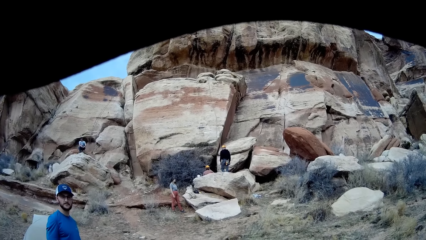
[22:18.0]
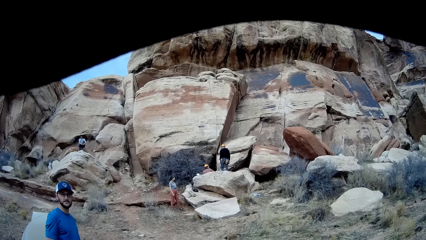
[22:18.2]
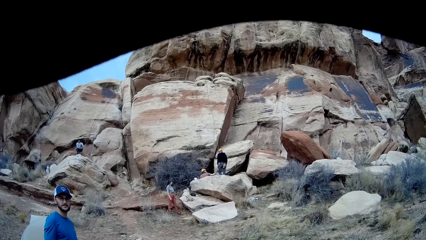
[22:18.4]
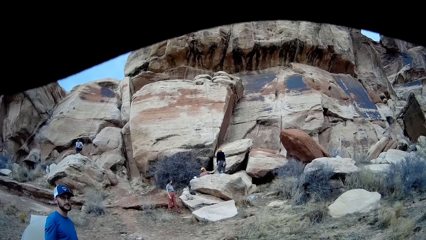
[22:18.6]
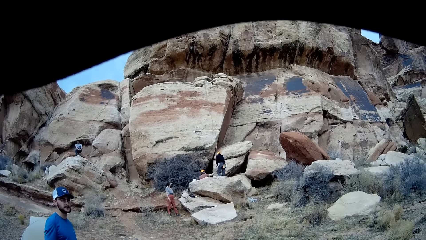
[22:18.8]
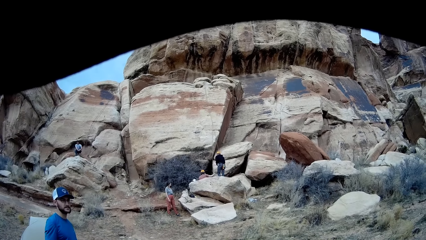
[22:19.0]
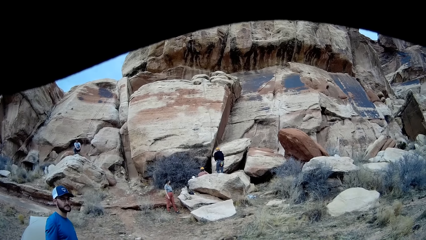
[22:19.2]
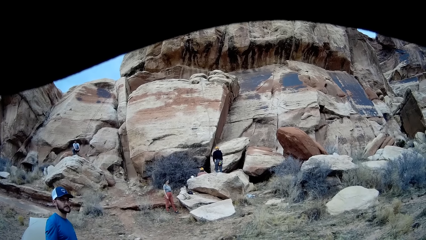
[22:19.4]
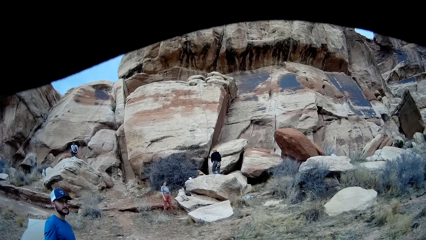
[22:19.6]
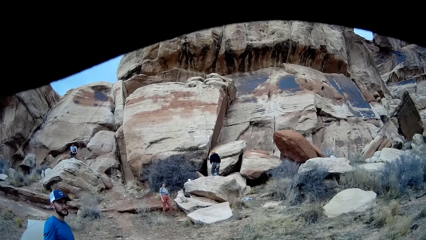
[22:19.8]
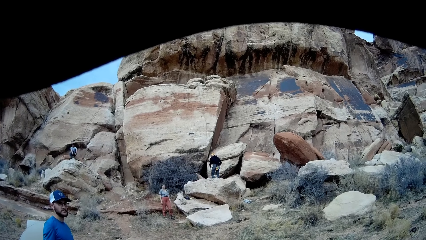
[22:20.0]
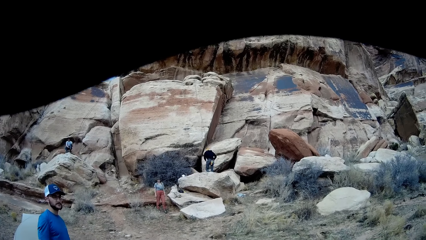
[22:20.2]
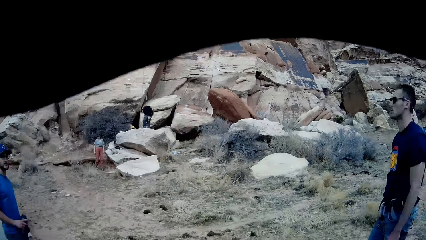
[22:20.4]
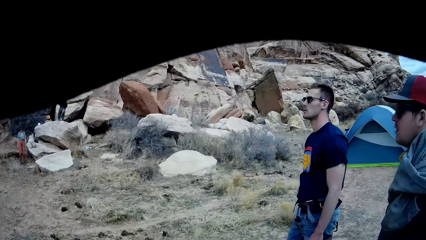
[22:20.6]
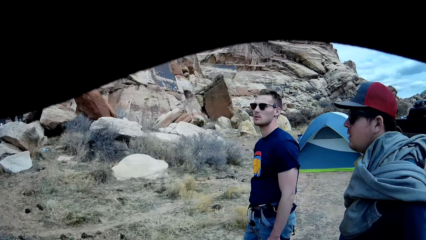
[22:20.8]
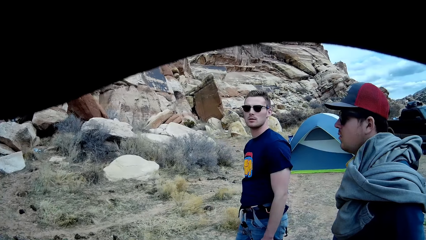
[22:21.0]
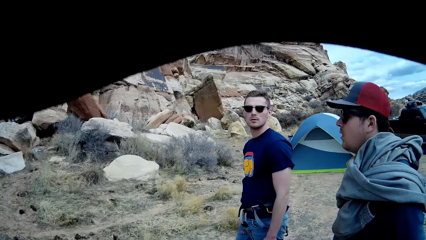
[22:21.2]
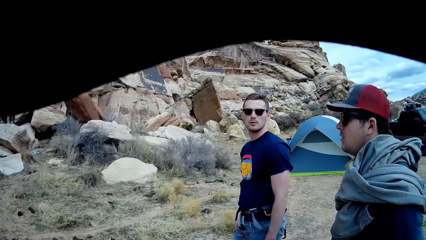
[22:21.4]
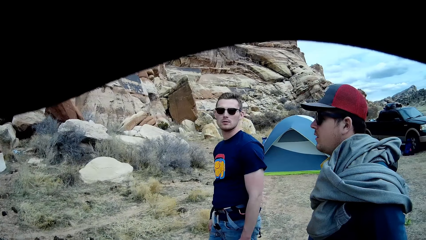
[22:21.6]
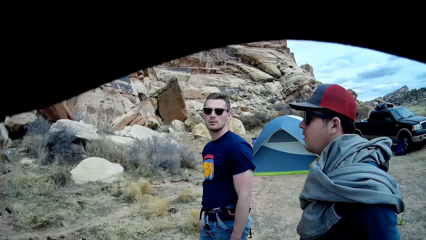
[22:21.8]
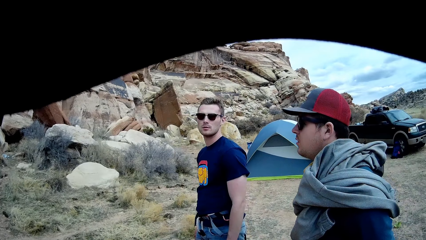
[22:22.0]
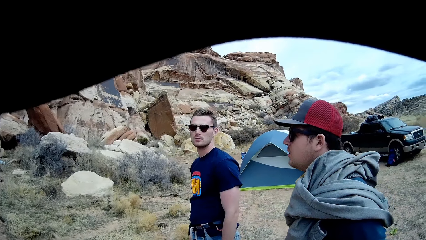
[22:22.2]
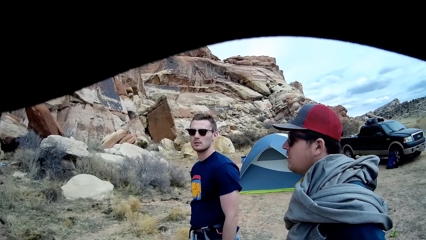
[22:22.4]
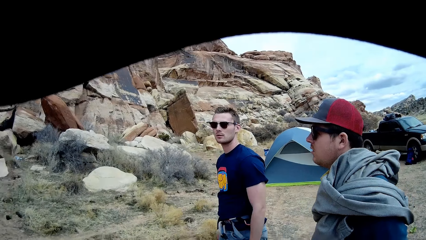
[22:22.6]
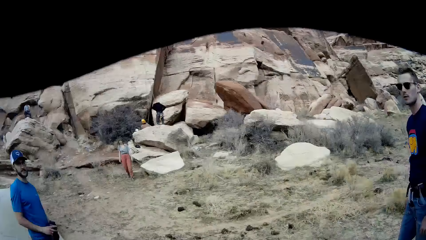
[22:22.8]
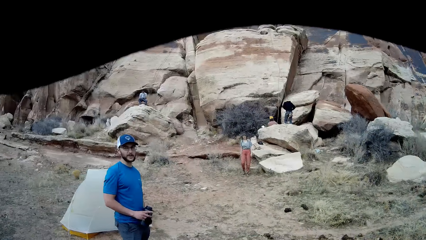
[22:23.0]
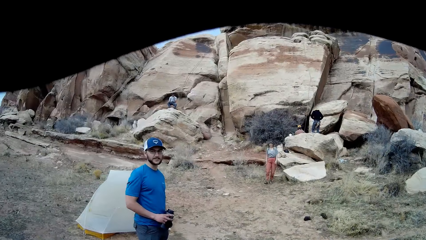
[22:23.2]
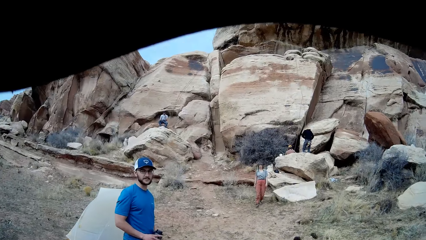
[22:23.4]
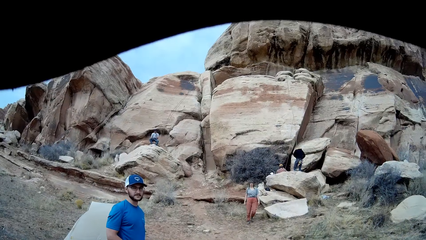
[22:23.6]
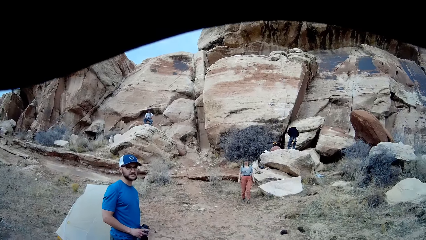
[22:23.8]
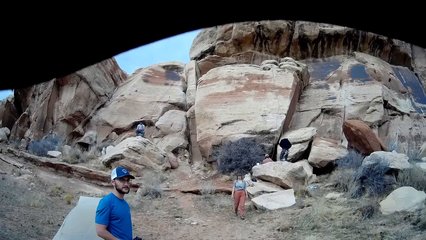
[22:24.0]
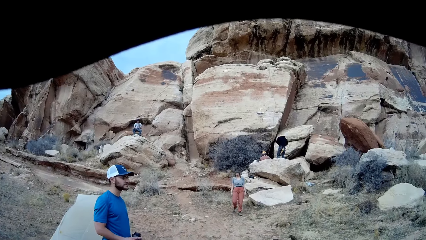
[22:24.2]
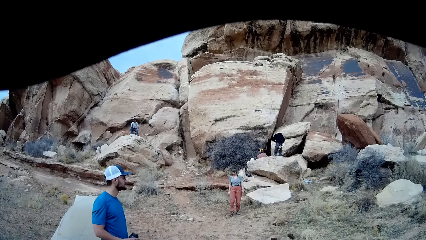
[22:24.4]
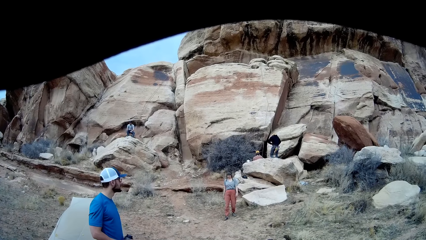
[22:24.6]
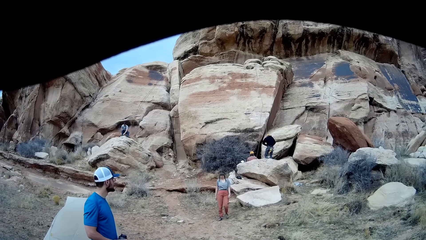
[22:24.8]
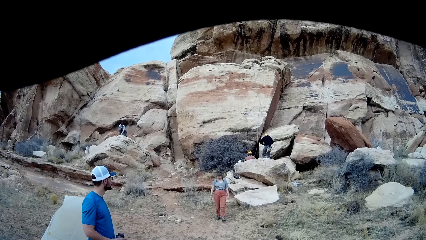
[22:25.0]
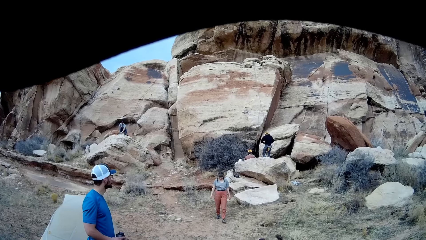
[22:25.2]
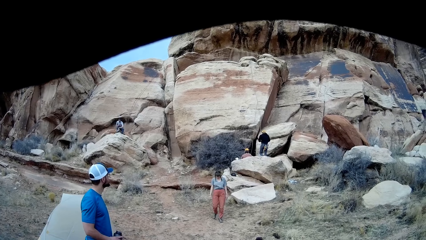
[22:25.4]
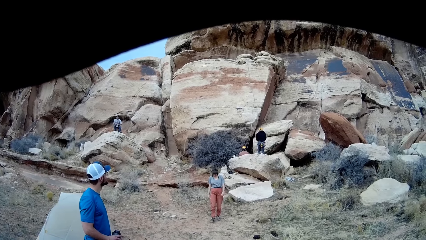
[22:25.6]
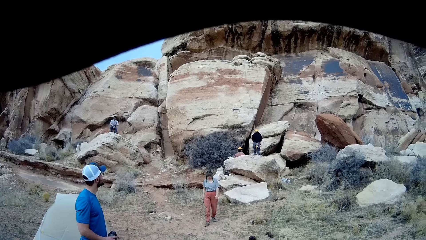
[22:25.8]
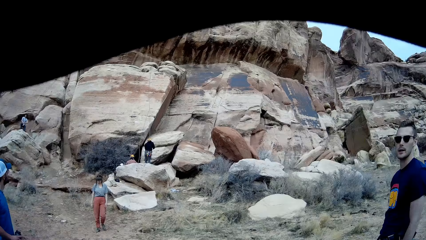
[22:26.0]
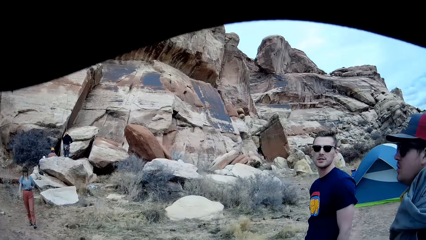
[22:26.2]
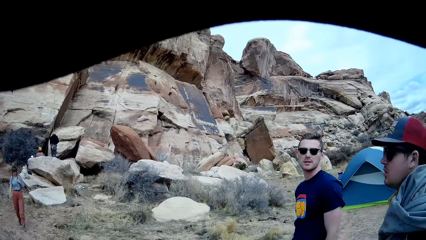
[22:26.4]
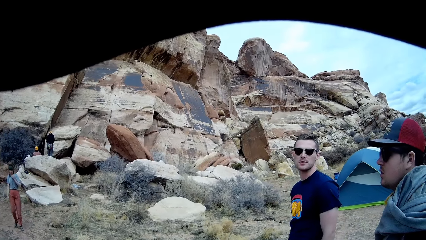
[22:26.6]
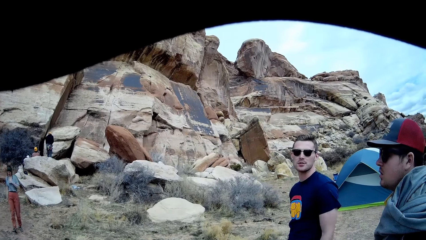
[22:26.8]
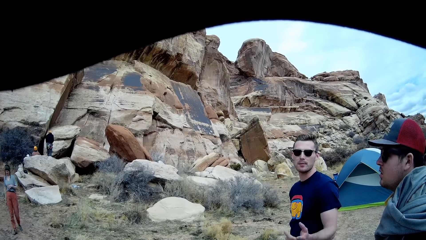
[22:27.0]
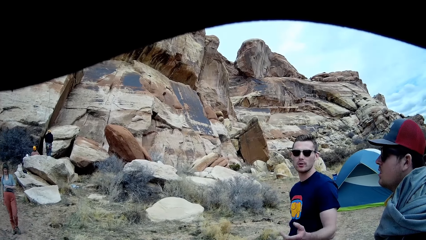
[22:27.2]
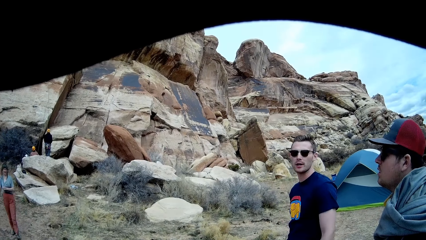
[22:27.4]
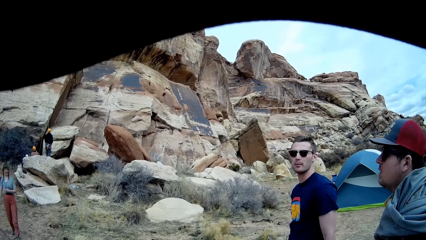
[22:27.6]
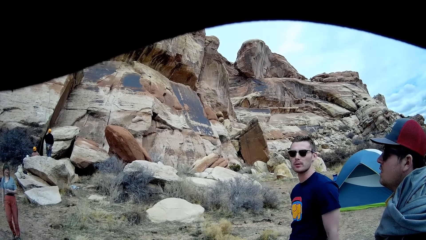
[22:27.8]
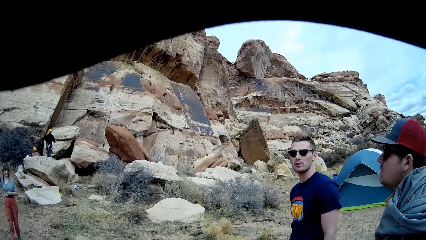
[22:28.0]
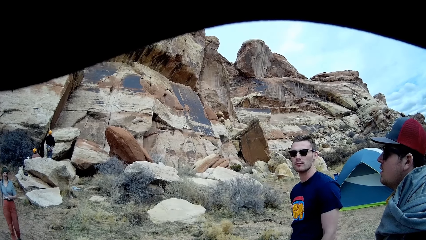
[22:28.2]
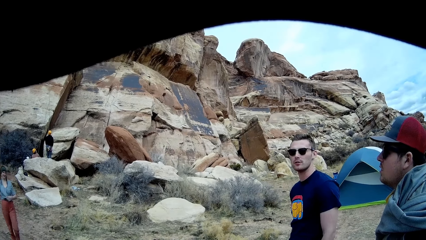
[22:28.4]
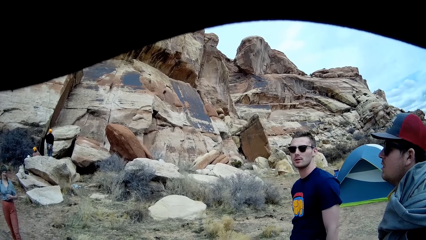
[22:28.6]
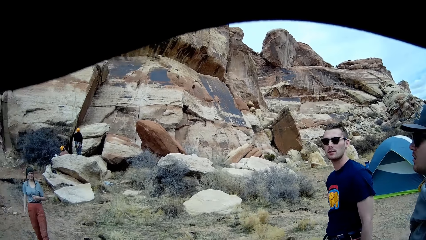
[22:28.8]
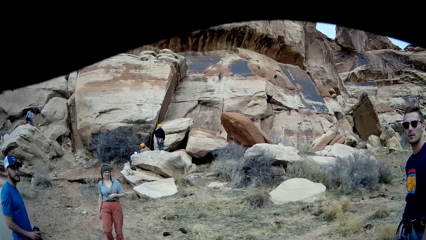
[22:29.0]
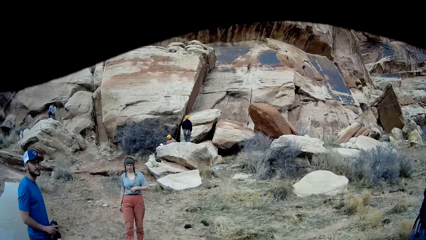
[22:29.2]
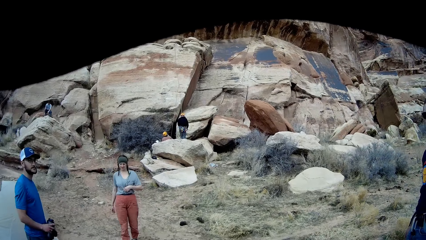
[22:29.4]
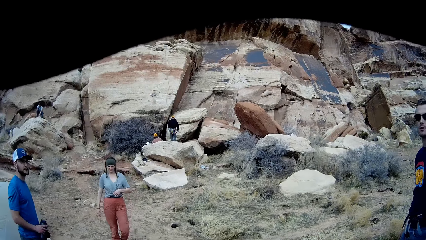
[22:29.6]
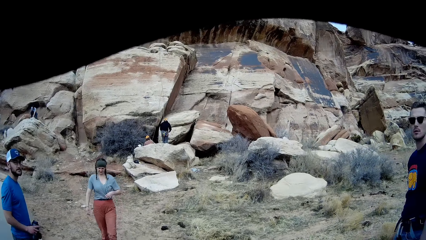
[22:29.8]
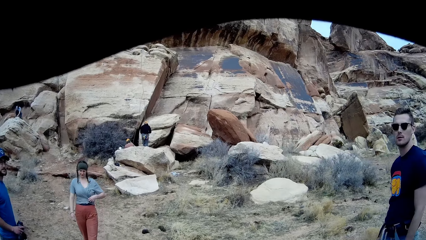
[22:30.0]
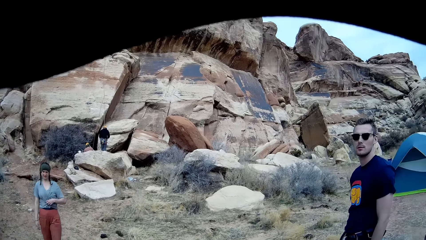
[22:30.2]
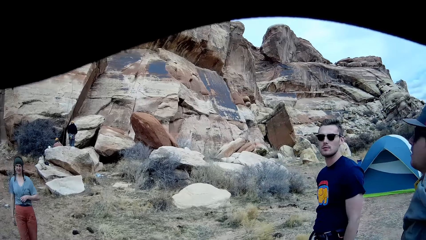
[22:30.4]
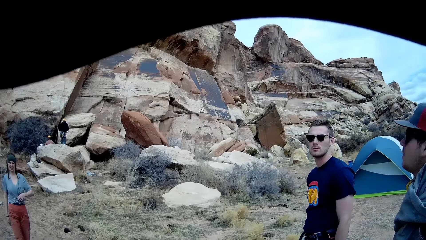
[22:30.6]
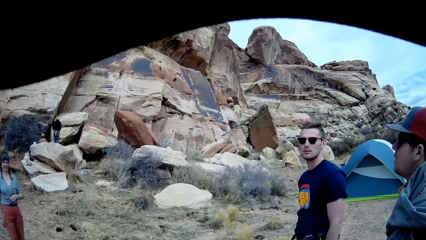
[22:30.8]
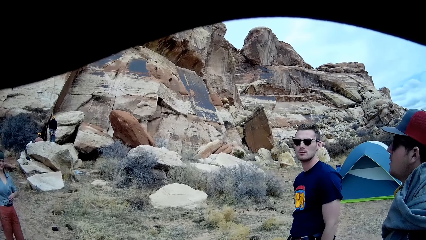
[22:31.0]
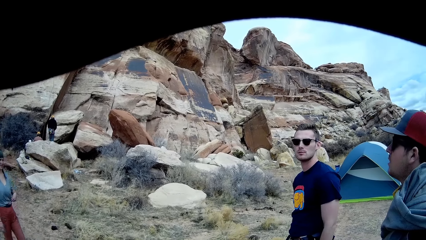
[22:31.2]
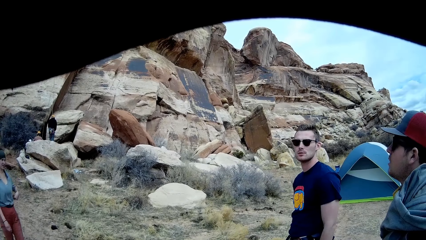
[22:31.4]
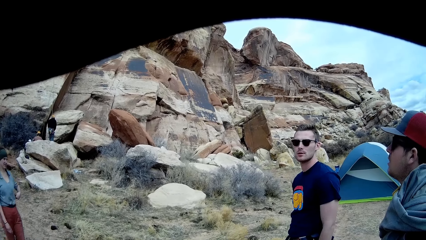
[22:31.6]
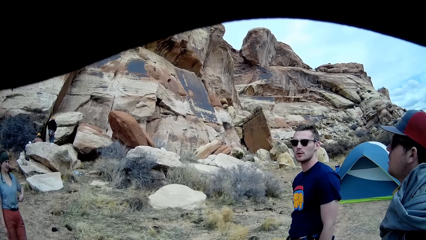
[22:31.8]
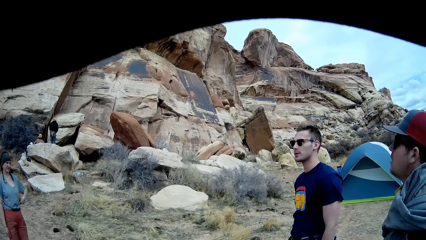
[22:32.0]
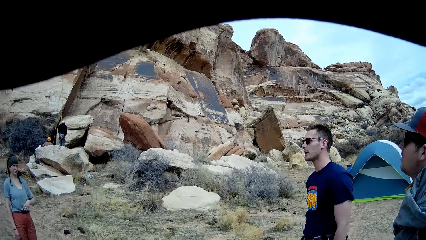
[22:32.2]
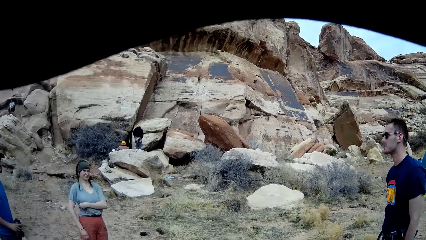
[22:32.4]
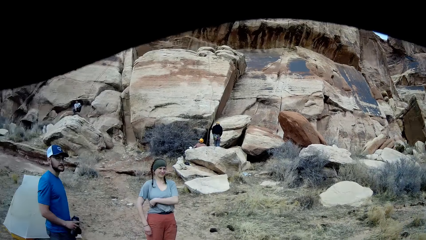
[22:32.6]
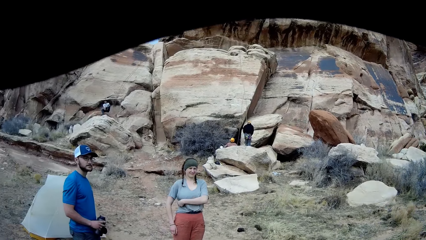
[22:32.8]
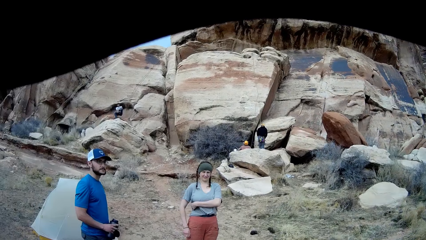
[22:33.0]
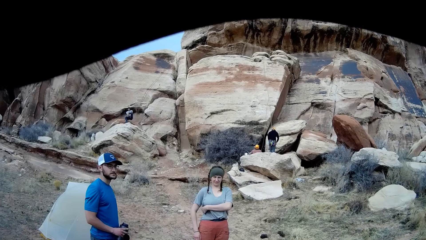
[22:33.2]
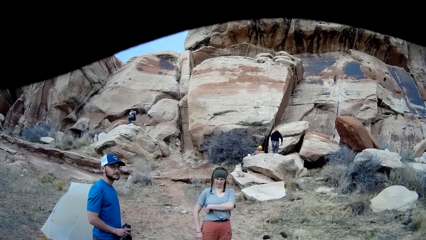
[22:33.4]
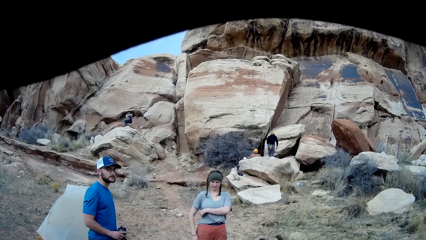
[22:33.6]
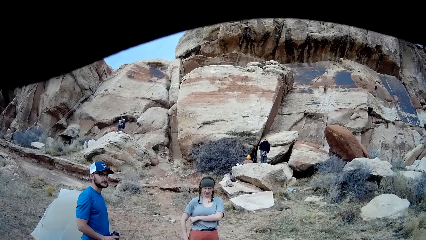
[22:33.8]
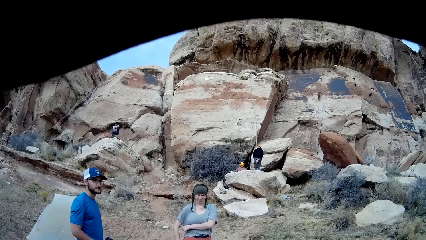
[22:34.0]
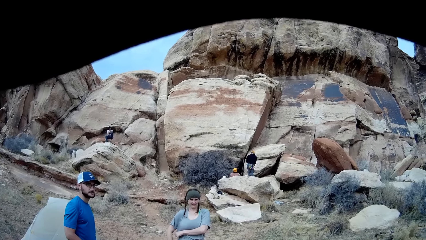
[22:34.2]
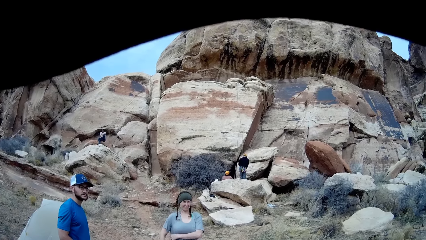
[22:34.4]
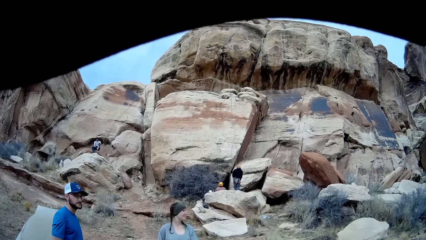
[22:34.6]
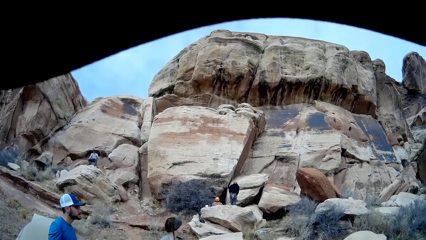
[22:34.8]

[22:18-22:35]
A man lifts his hand. A person walks around. A woman walks towards the camera wearer. The person pulls her t-shirt repeatedly. The person scratches her body. Another man lifts a leg.
